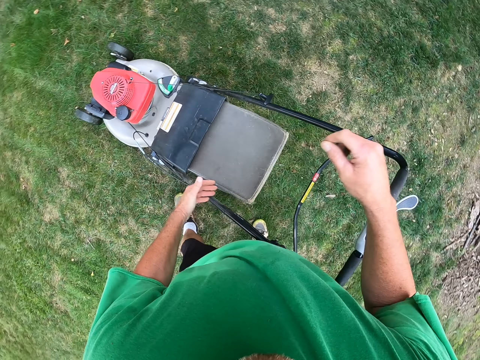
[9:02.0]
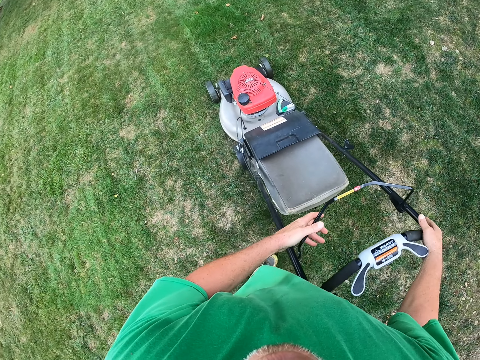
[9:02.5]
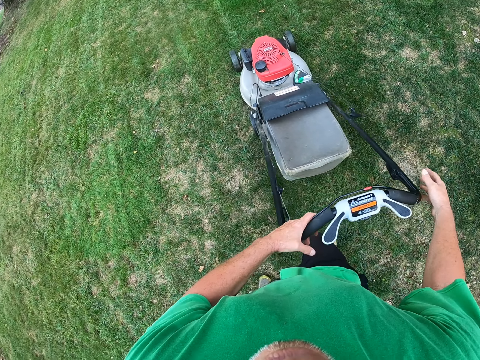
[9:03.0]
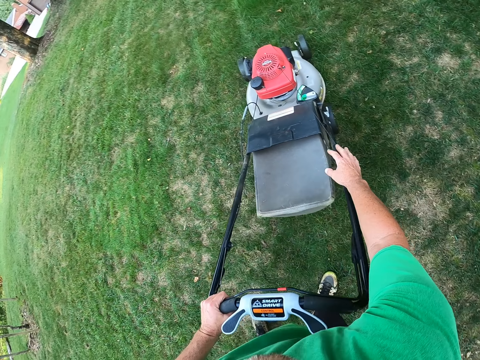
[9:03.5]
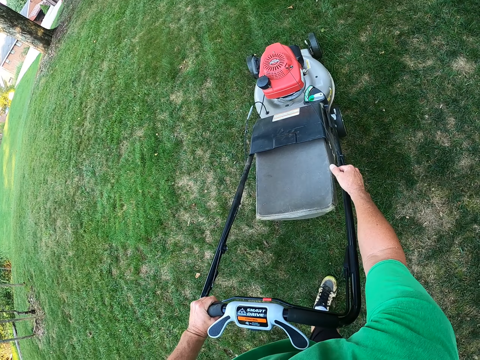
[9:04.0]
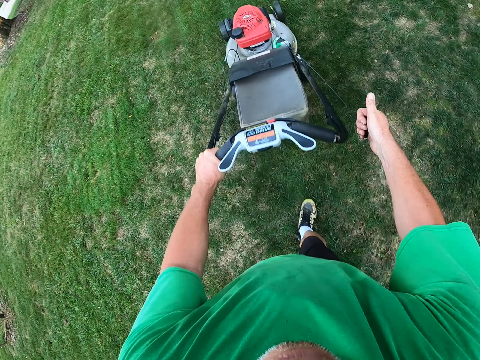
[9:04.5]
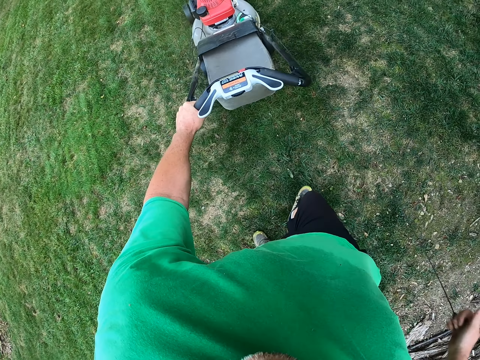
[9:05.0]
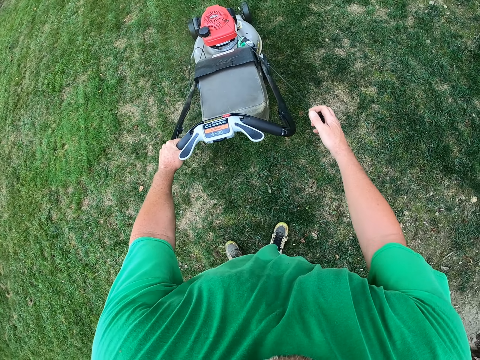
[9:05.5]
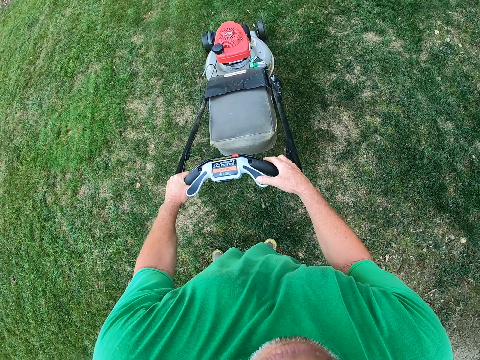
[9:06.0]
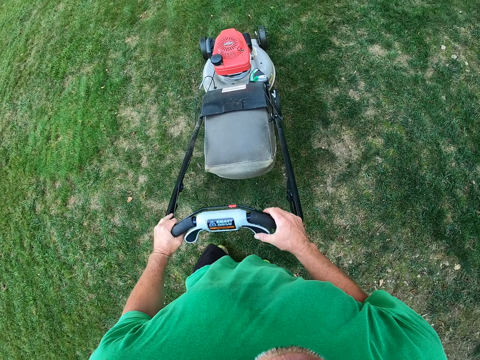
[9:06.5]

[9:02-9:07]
The camera wearer holds the handles of the mower. They pull the string on the mower. They let go of the string.

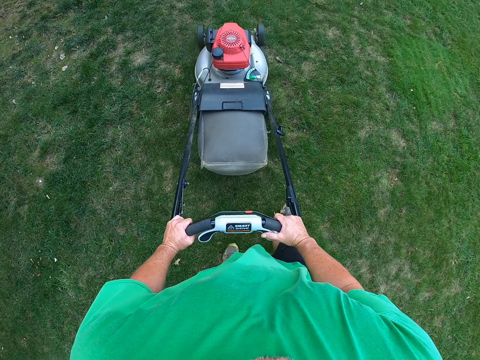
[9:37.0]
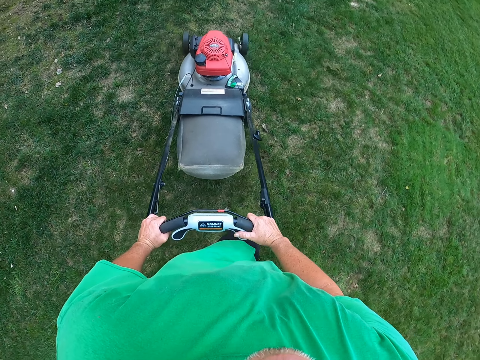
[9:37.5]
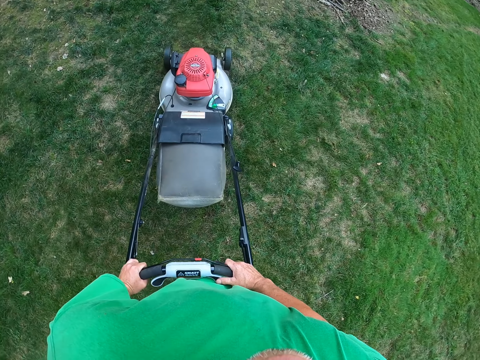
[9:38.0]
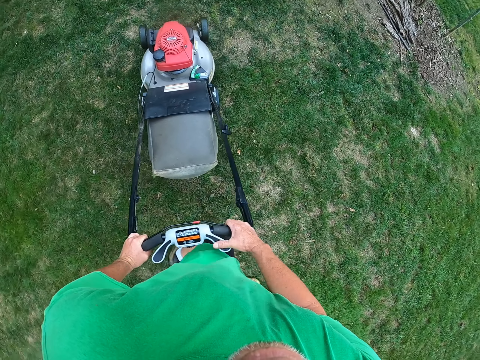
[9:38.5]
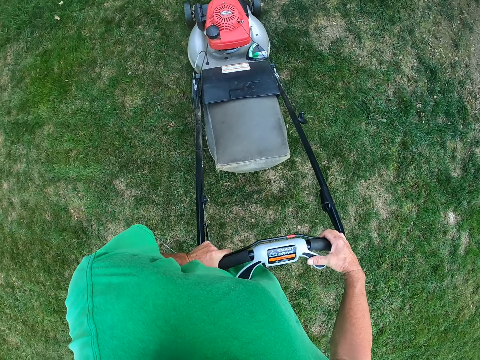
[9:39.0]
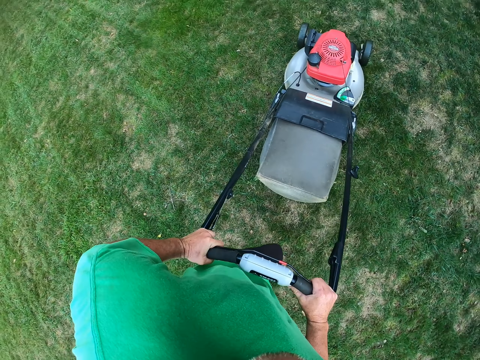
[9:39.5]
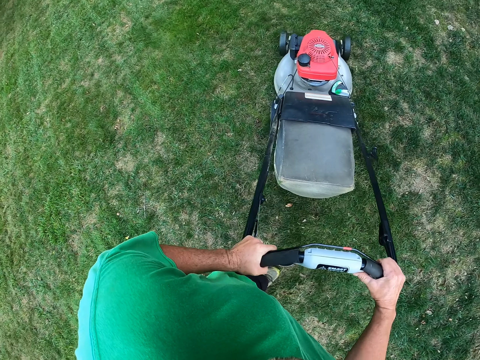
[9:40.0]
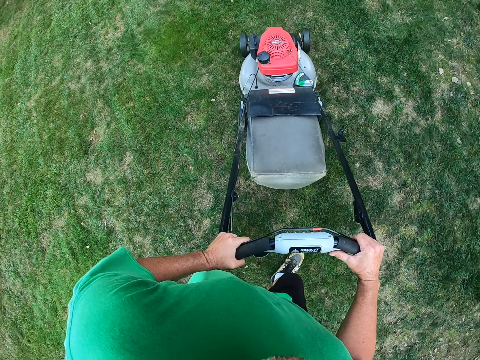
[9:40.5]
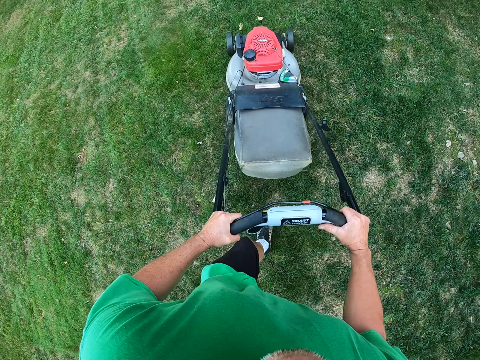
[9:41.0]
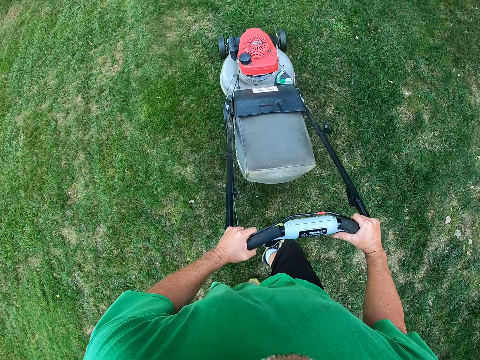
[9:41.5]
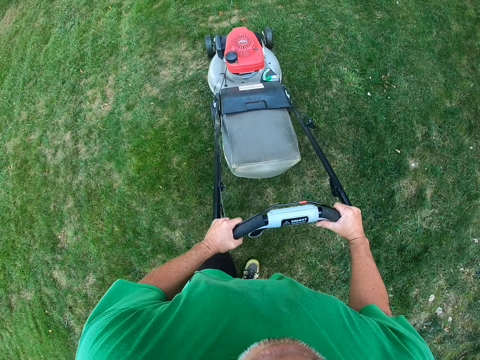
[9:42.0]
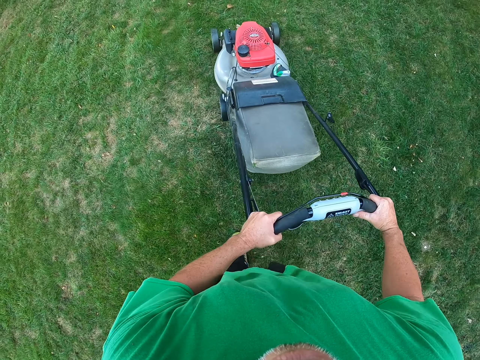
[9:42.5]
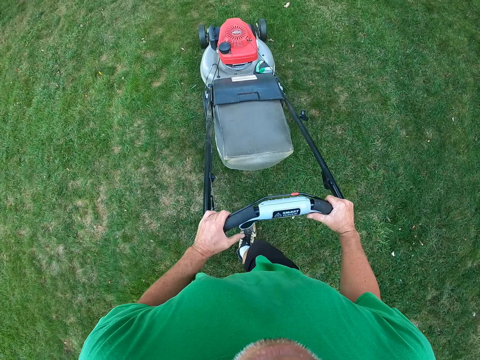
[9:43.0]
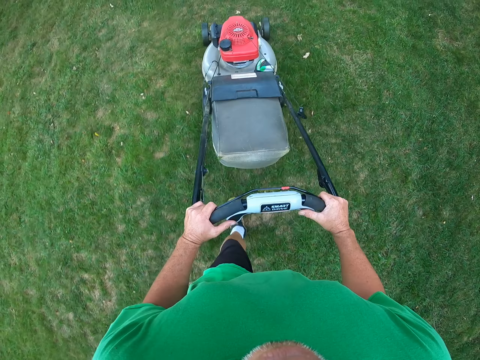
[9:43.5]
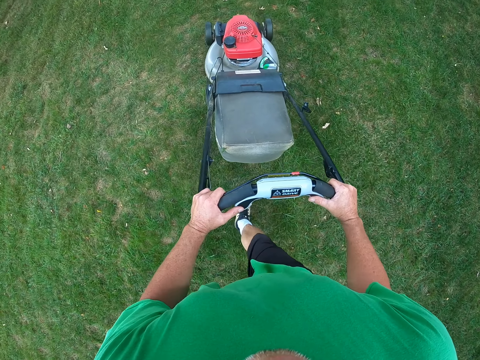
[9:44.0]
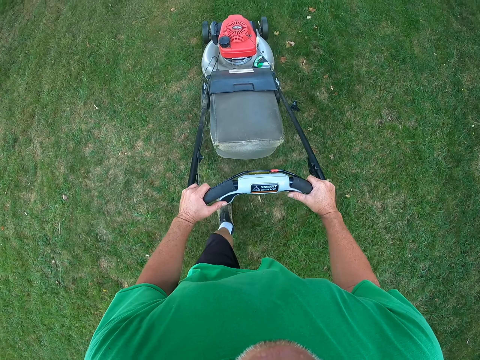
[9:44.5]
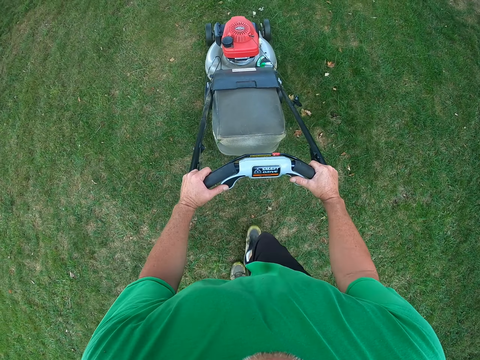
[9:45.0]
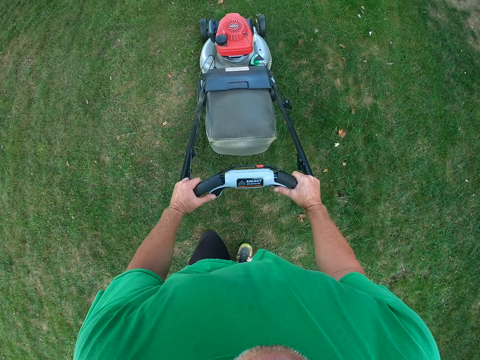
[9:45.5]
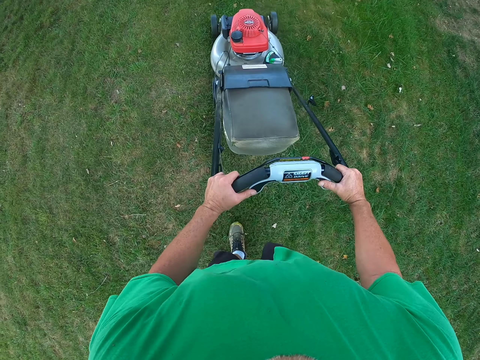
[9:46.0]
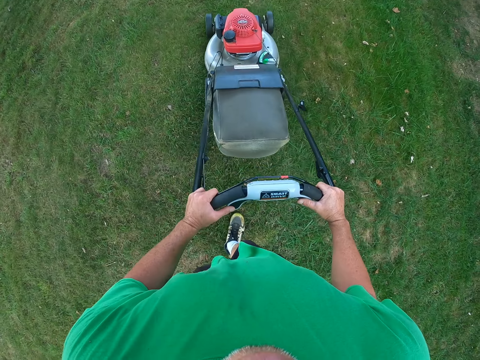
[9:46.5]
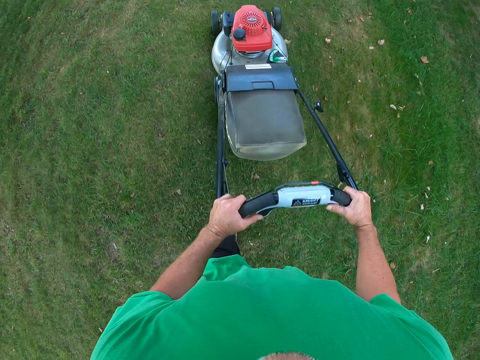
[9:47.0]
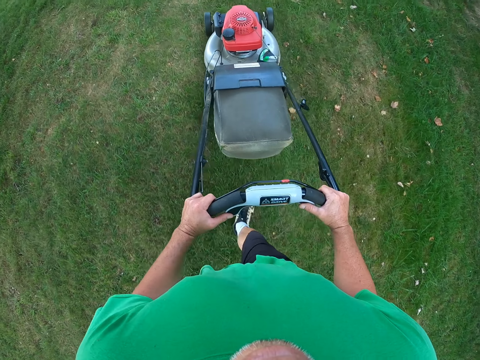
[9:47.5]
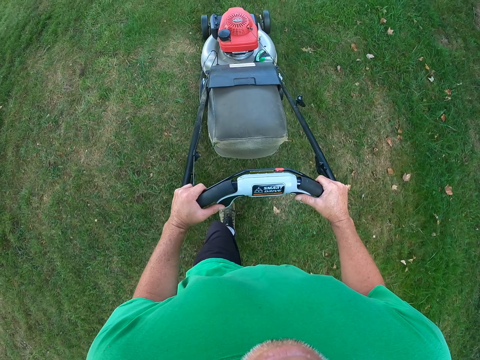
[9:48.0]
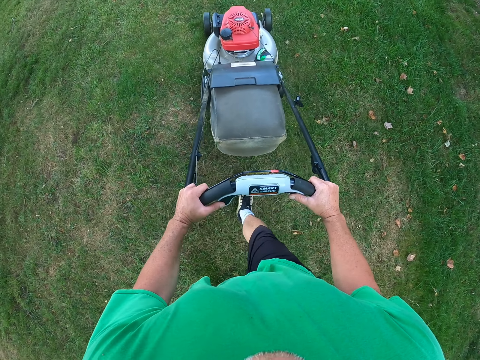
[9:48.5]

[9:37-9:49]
The camera wearer pulls the mower. They turn the mower right.

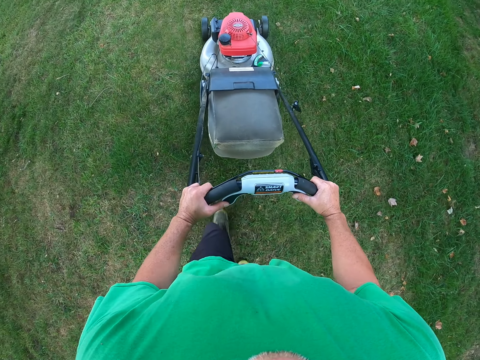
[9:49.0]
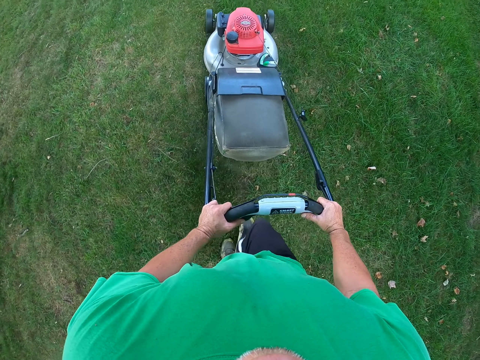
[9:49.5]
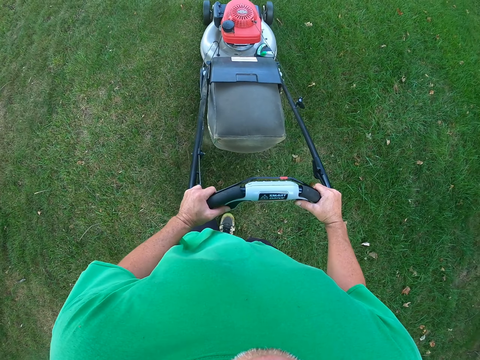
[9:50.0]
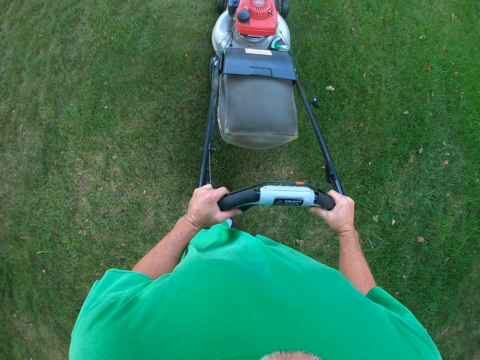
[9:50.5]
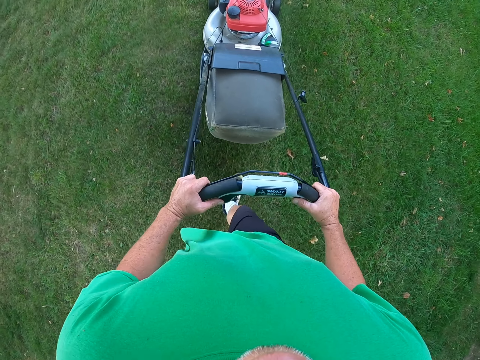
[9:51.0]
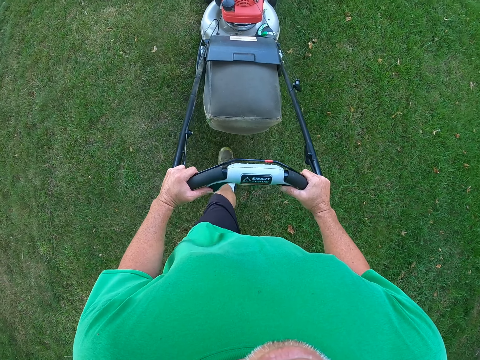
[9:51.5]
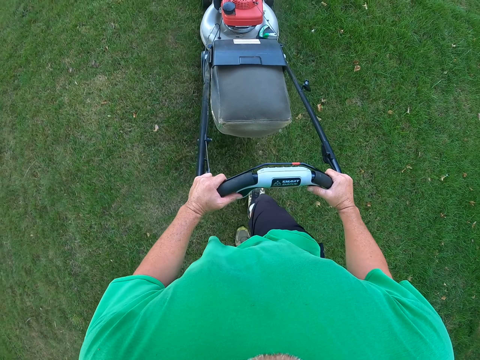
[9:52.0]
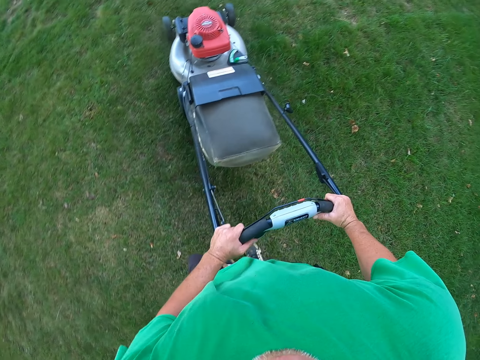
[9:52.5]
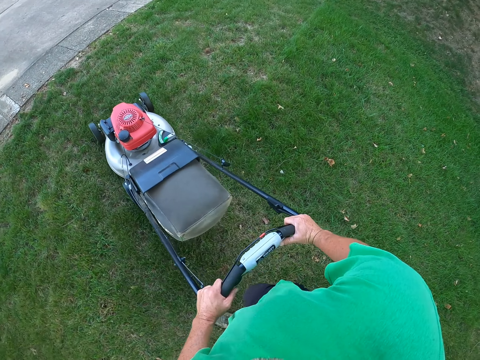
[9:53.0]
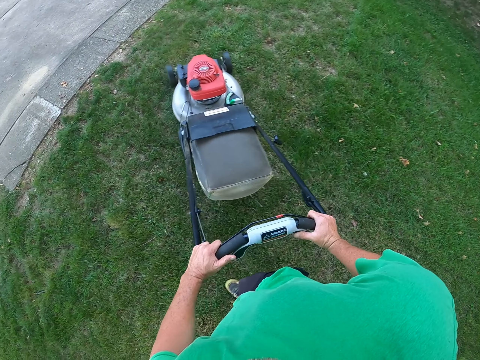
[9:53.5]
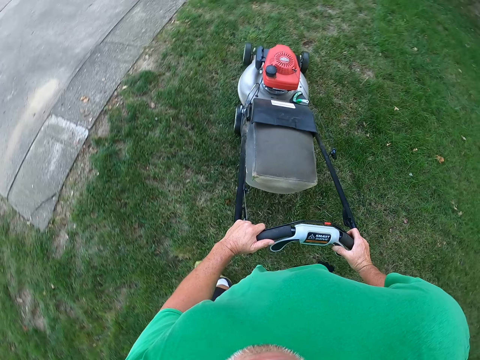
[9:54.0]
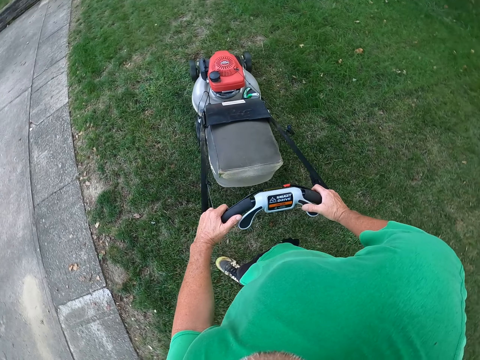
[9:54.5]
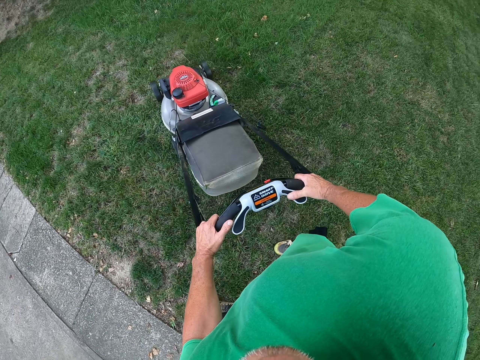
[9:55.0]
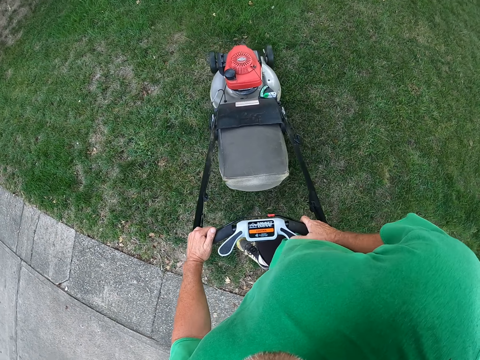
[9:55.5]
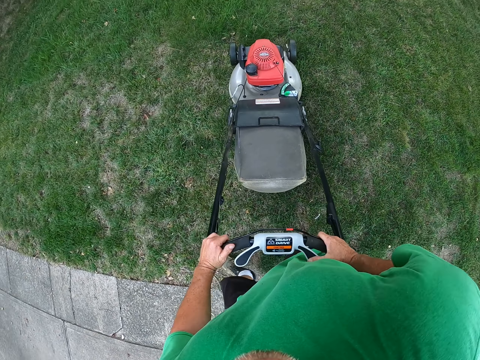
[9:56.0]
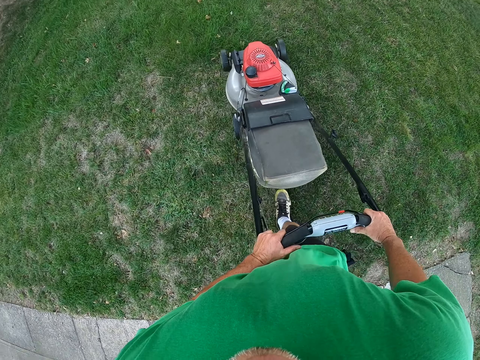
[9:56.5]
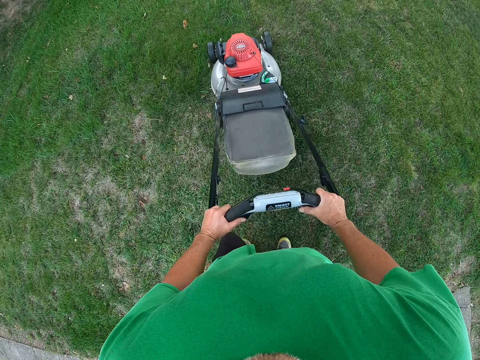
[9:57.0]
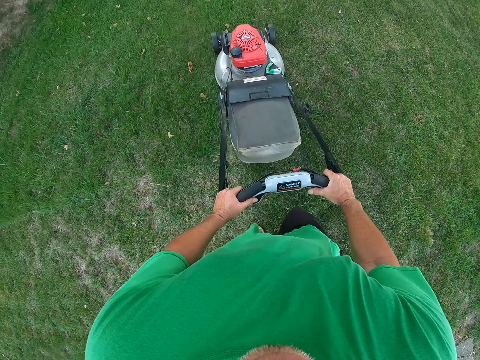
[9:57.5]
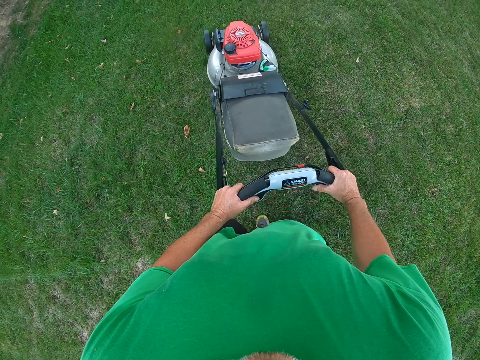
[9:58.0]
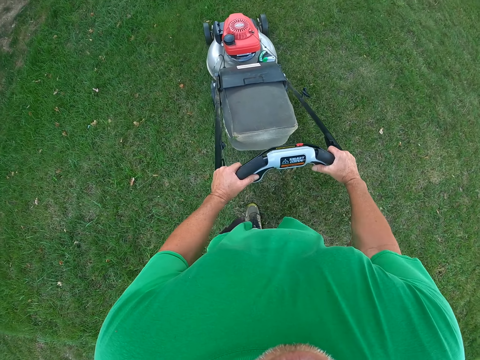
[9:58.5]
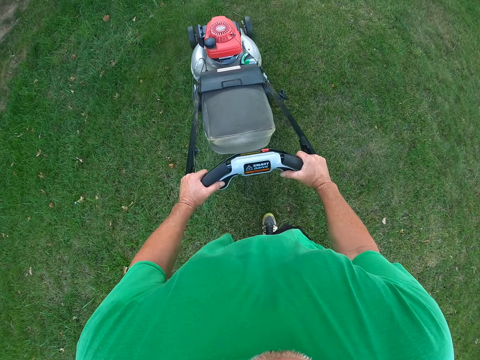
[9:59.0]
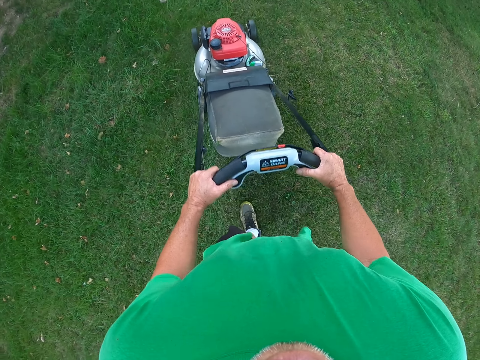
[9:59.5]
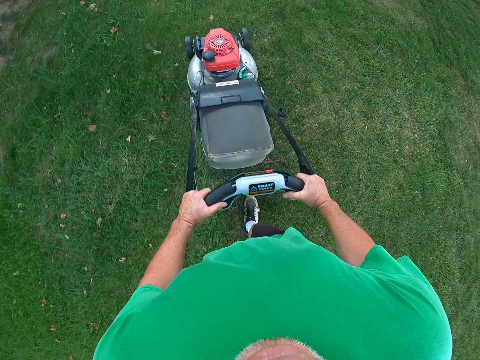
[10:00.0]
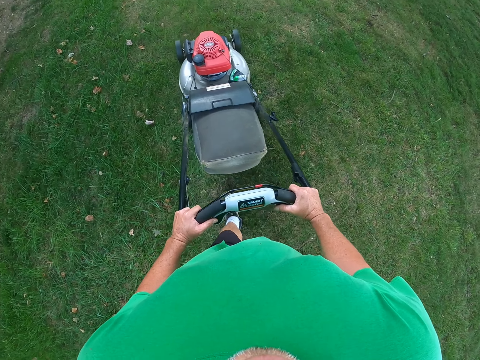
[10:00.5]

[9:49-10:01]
The camera wearer turns the mower left. They pull the mower.
